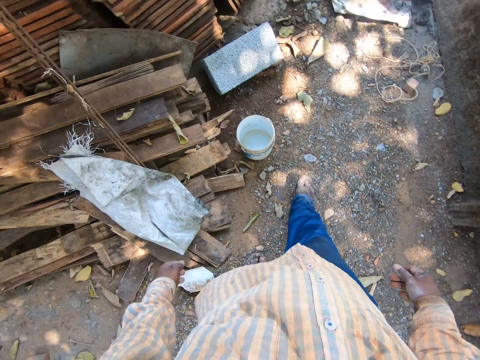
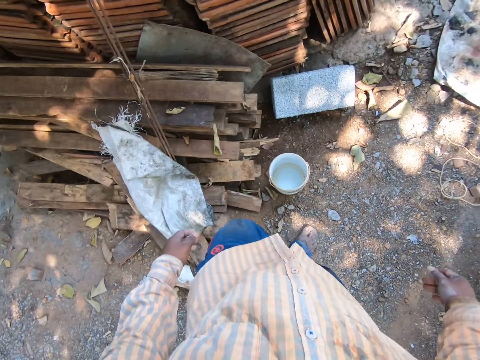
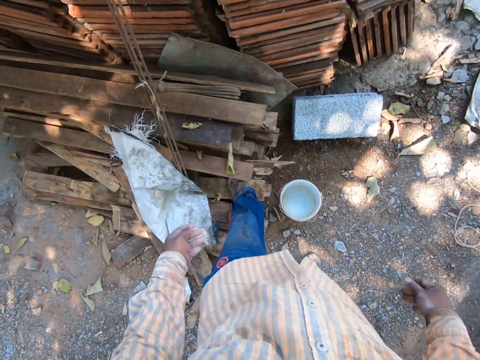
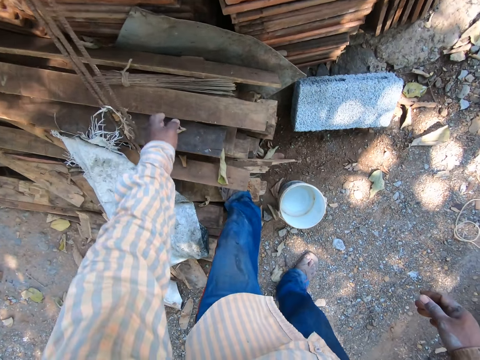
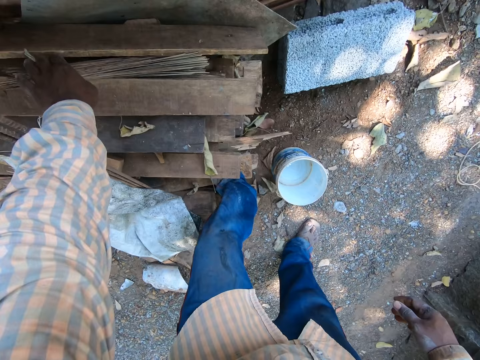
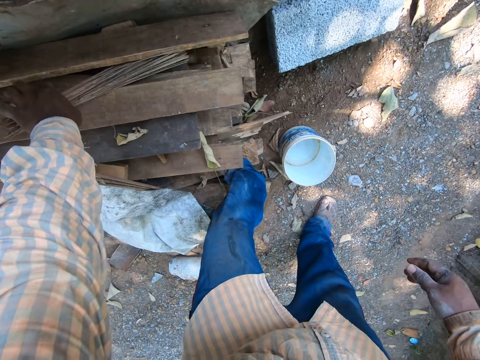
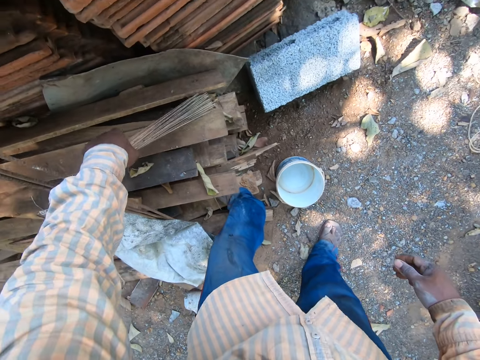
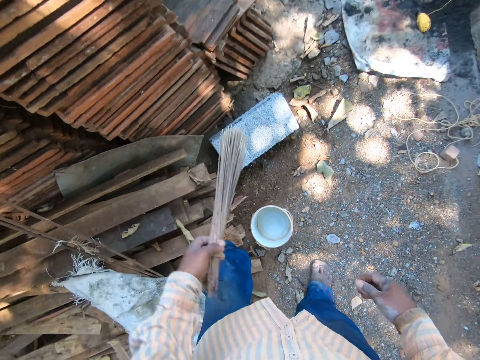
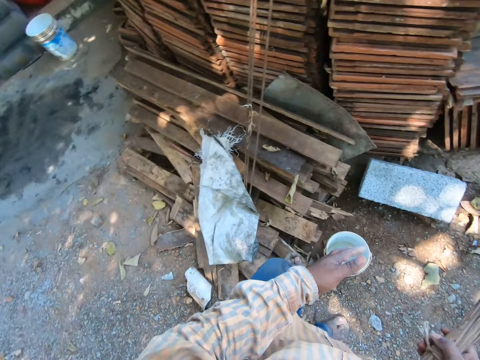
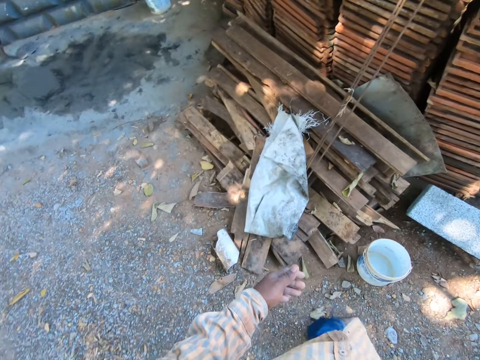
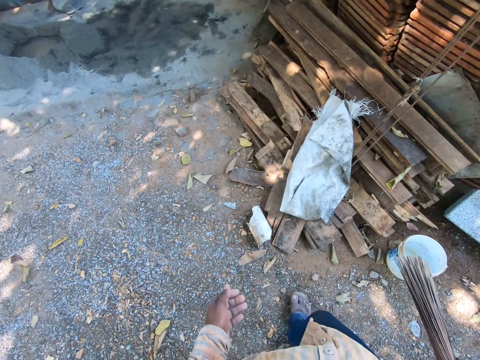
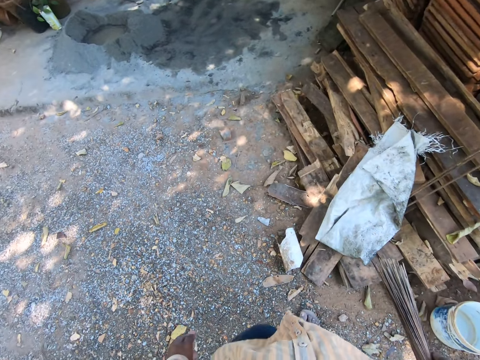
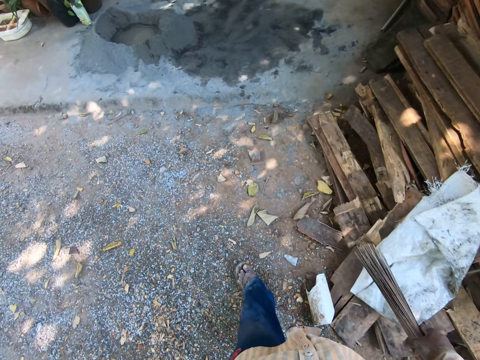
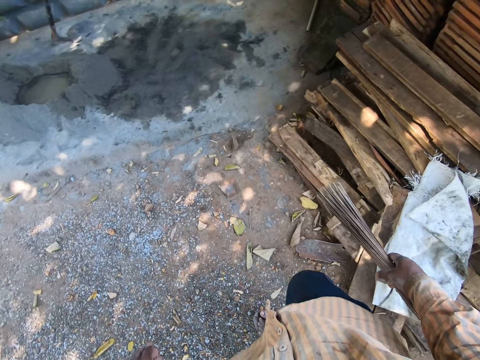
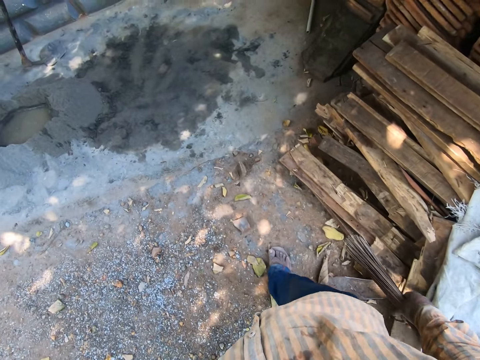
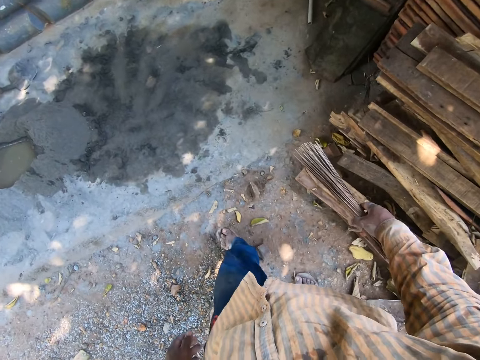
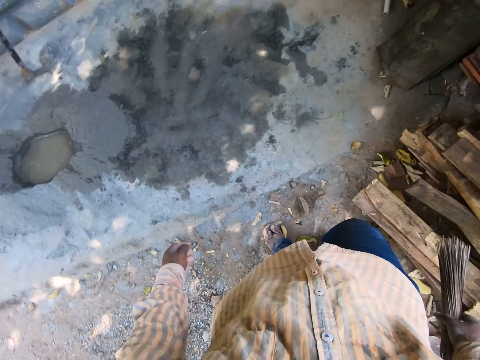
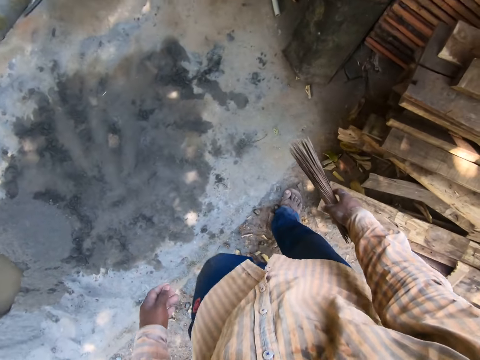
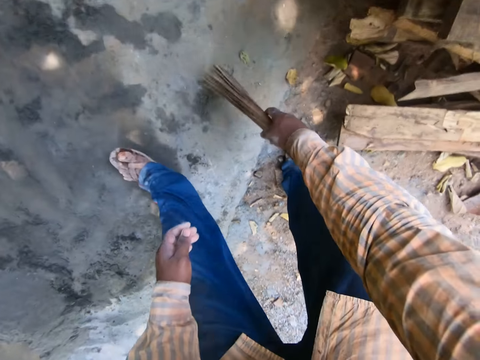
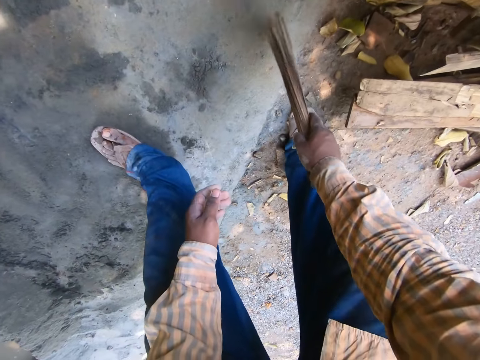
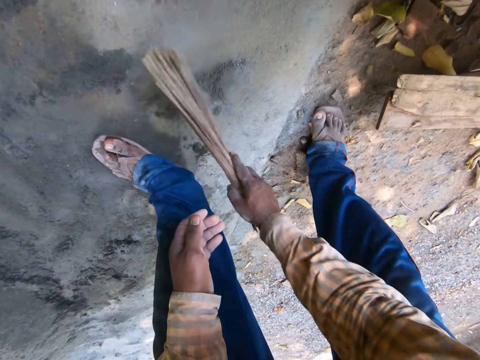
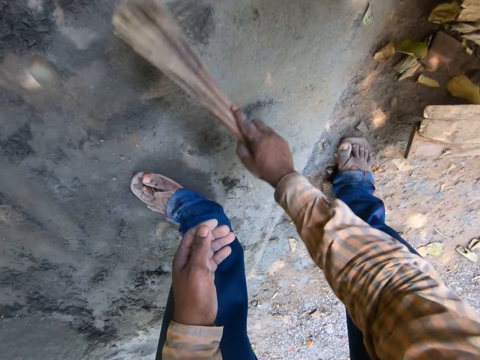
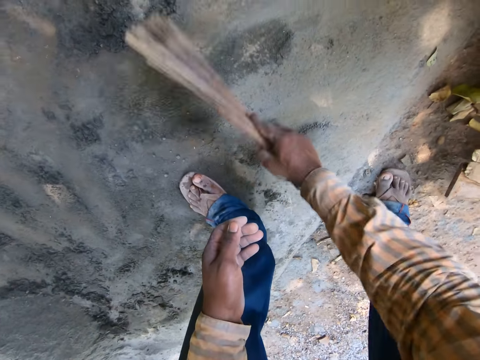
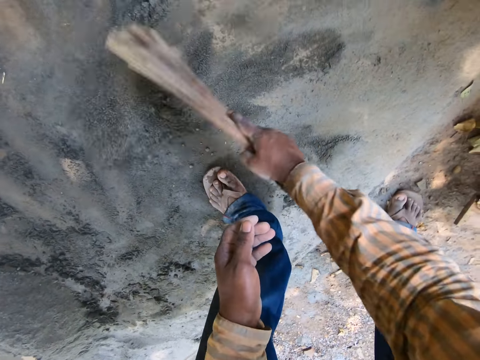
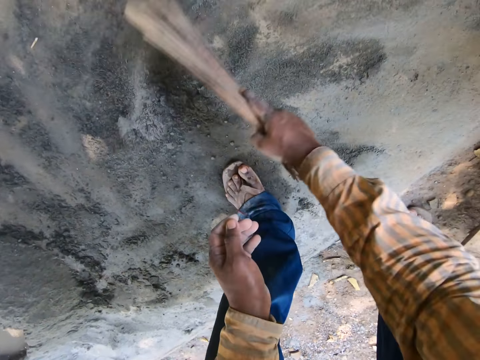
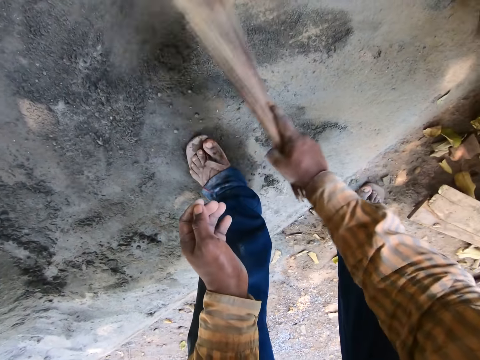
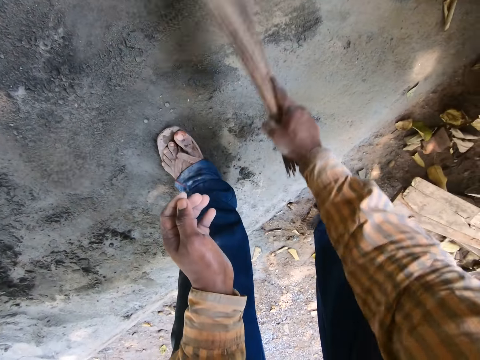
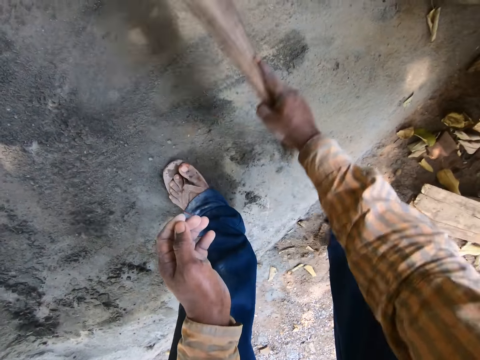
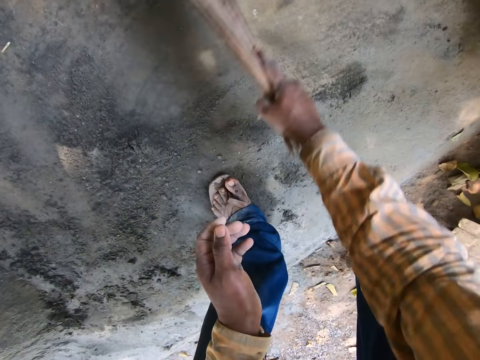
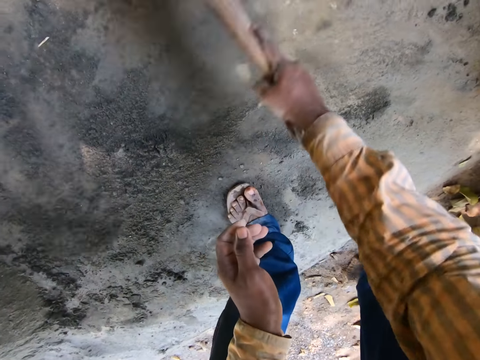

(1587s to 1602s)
The camera wearer picks up a broom on a stack of woods on the ground with his left hand. He passes the broom in his left hand to his right hand. He walks around. He sweeps the ground with the broom in his right hand.

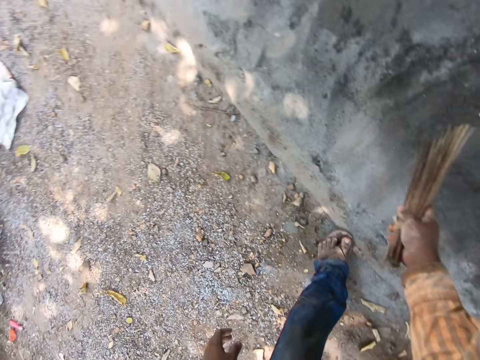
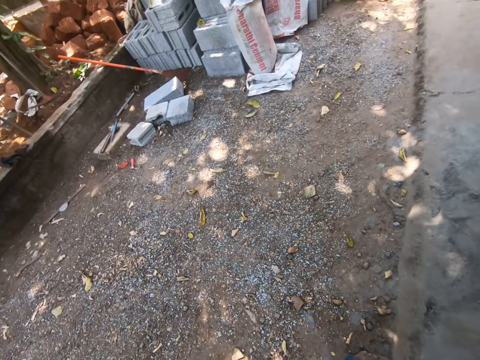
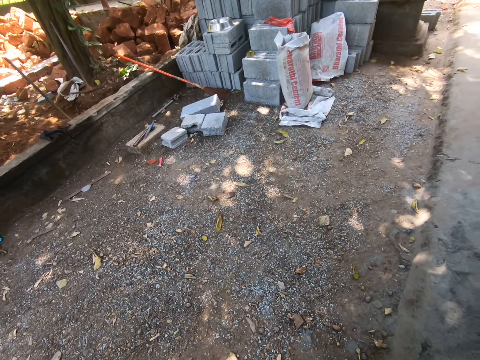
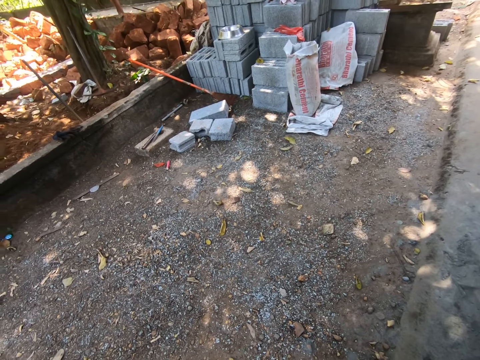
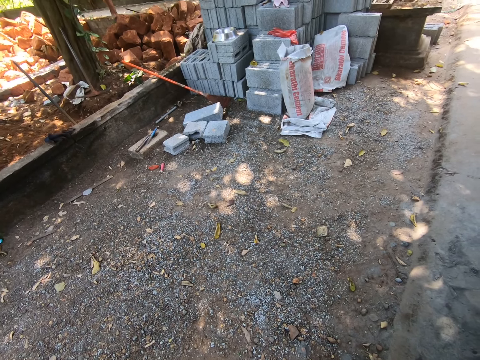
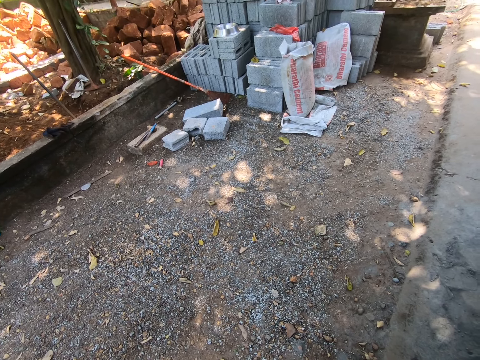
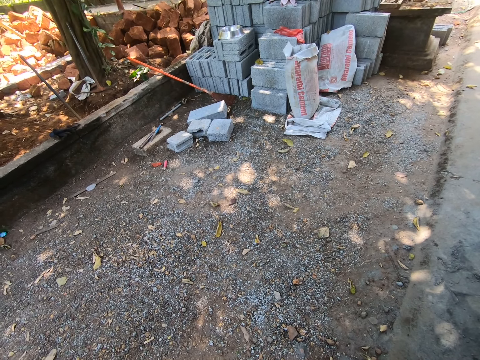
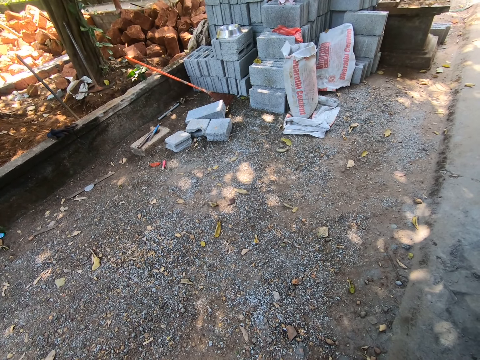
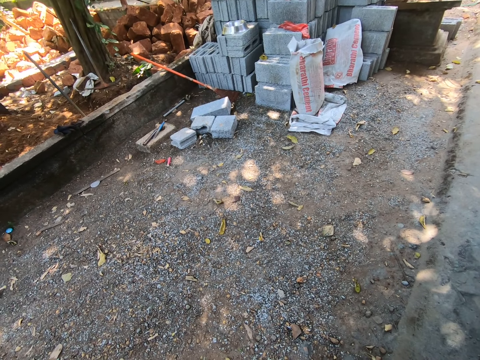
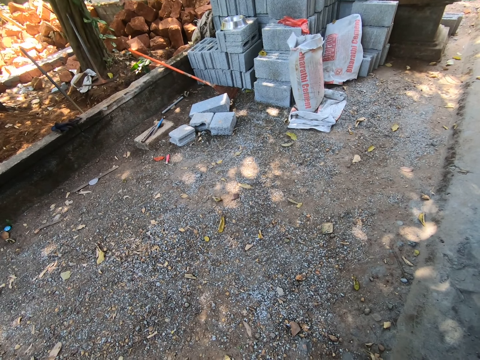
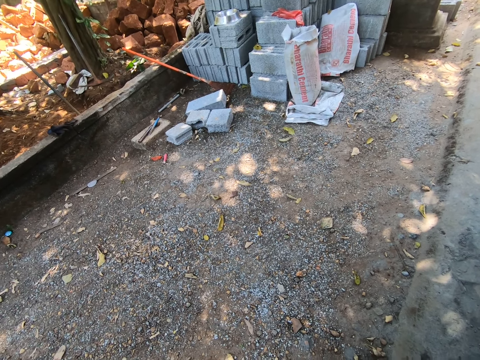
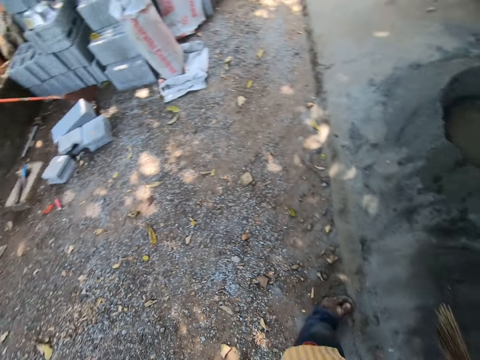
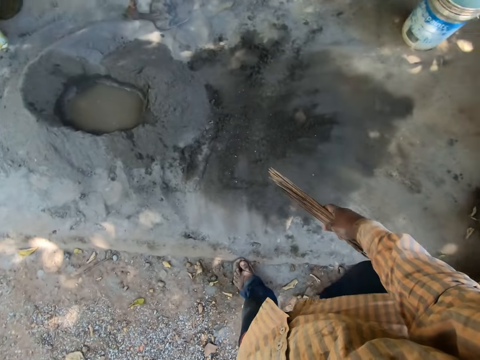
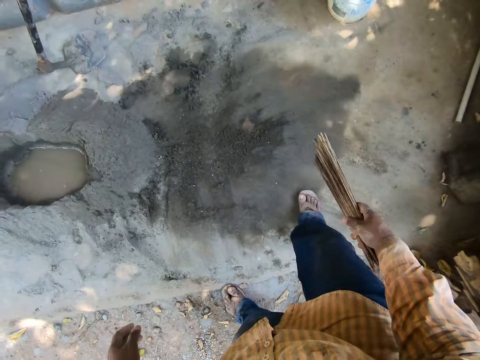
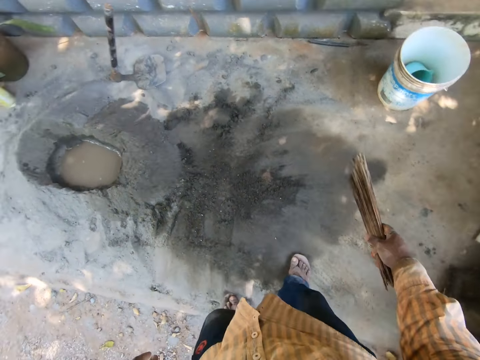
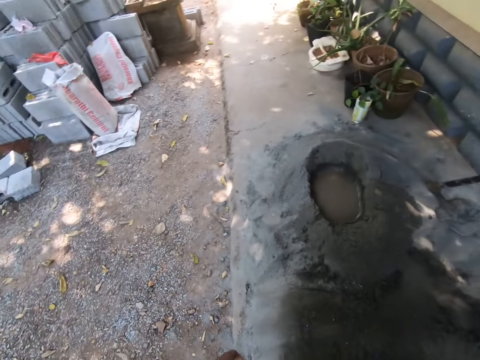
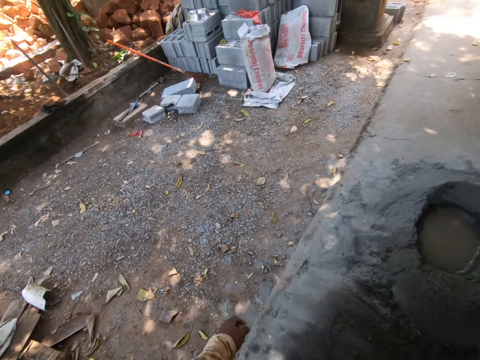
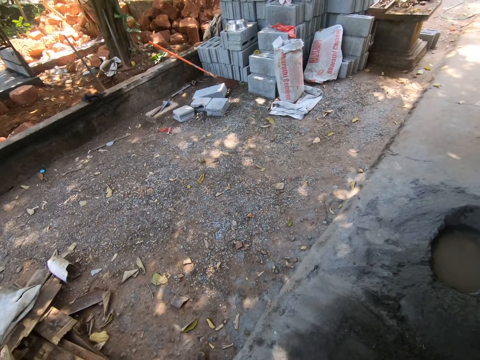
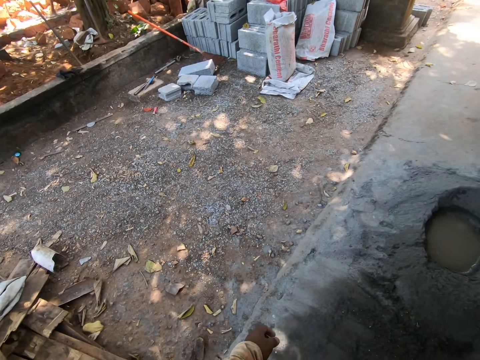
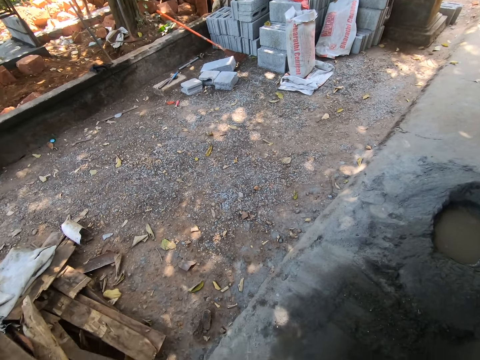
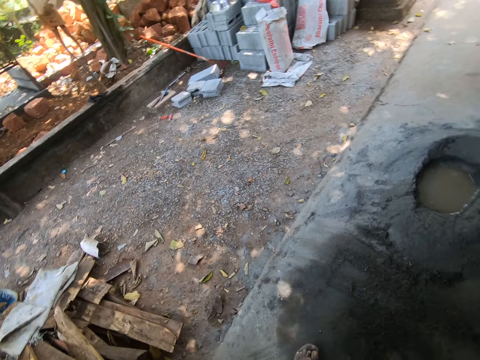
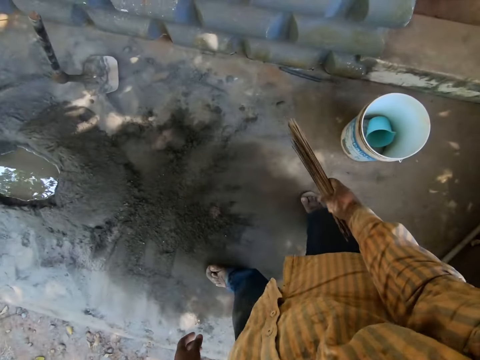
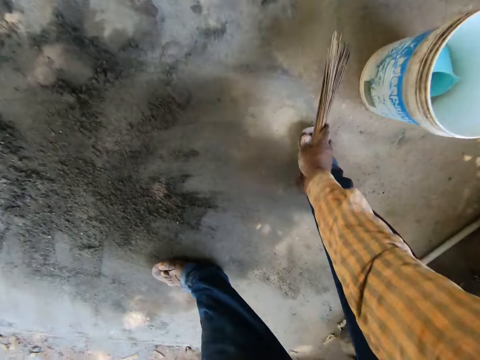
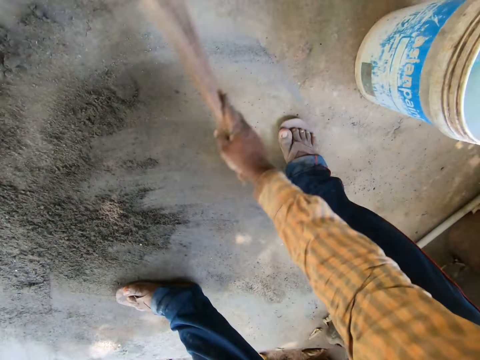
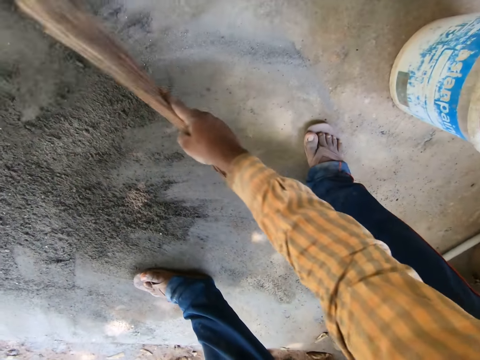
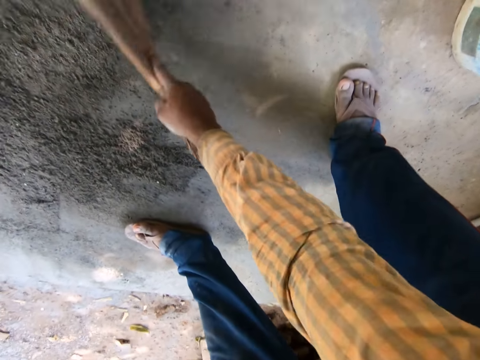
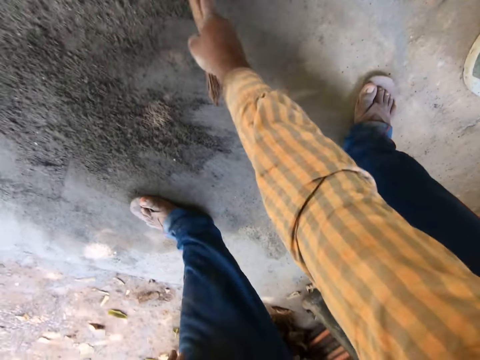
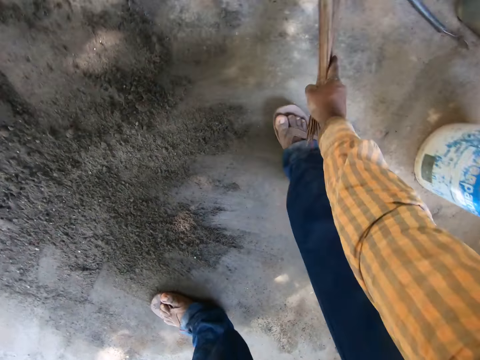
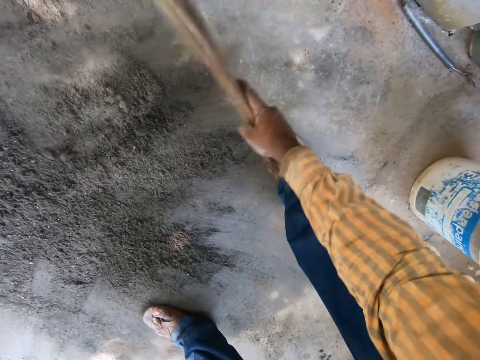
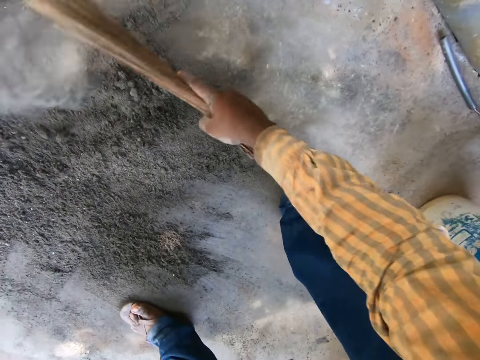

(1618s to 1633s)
The camera wearer looks around. He sweeps the ground with the broom in his right hand.
